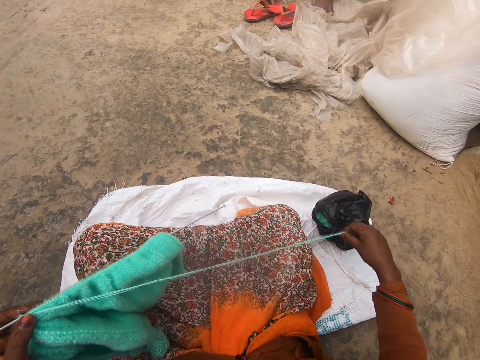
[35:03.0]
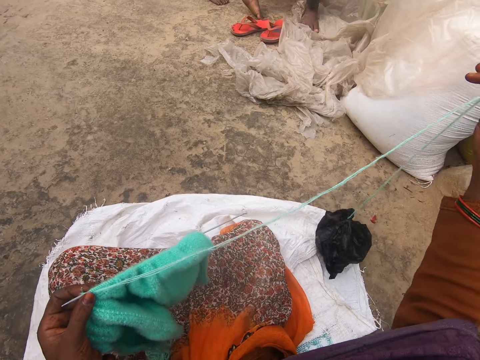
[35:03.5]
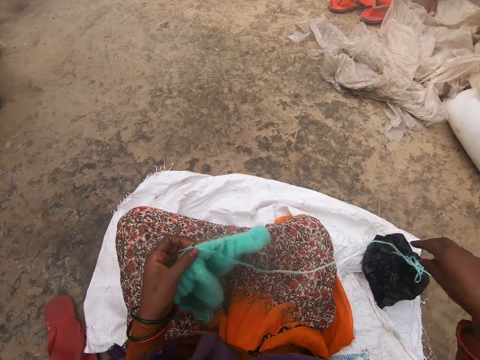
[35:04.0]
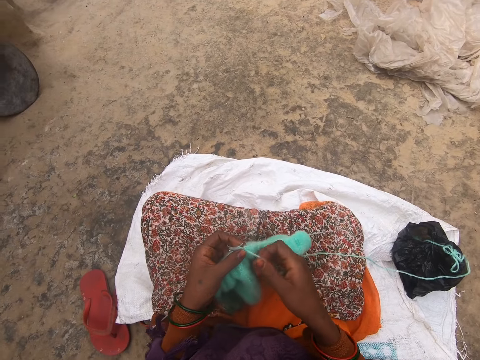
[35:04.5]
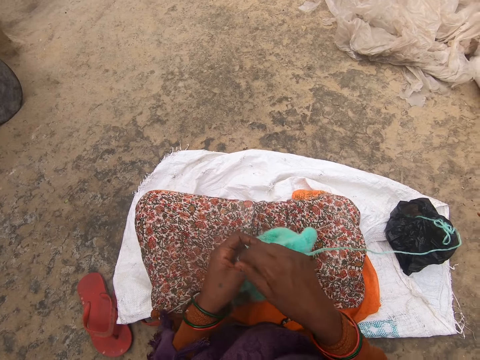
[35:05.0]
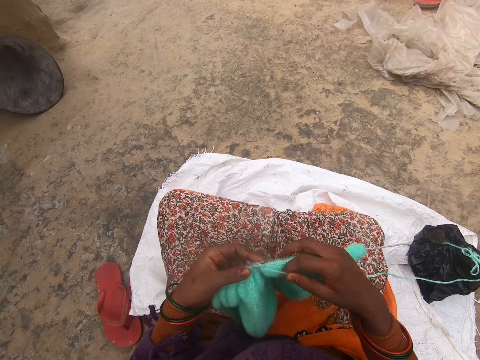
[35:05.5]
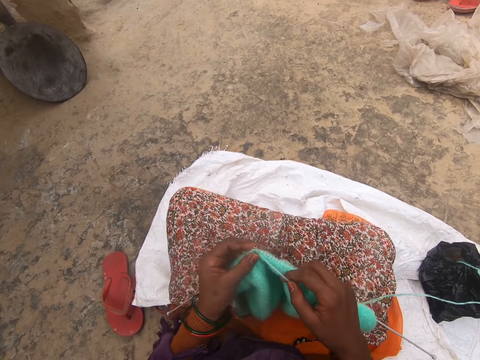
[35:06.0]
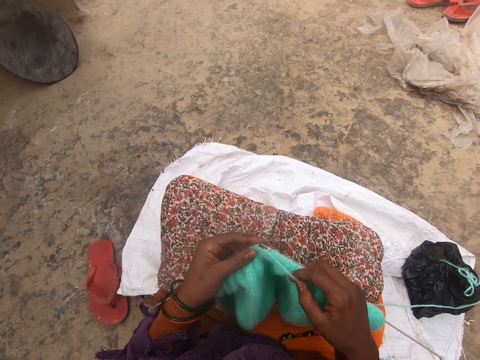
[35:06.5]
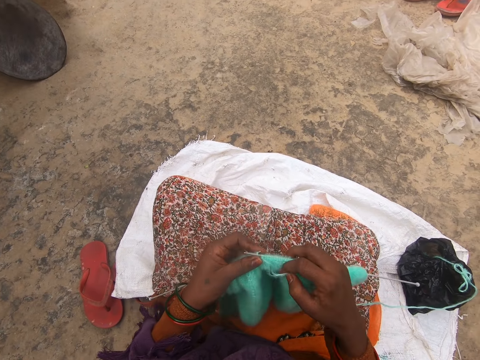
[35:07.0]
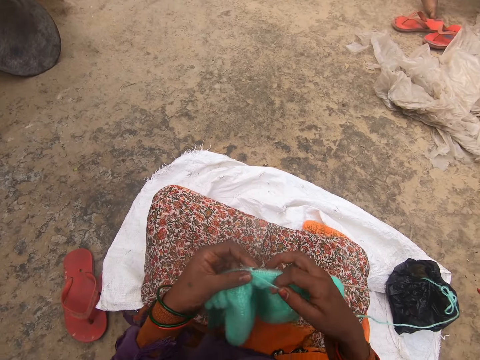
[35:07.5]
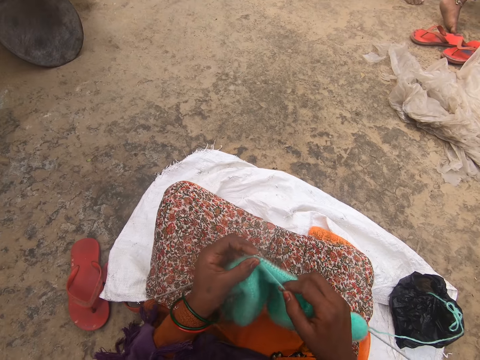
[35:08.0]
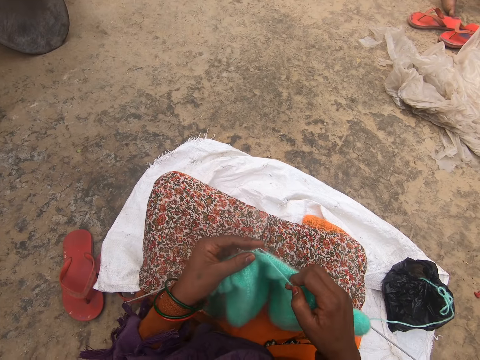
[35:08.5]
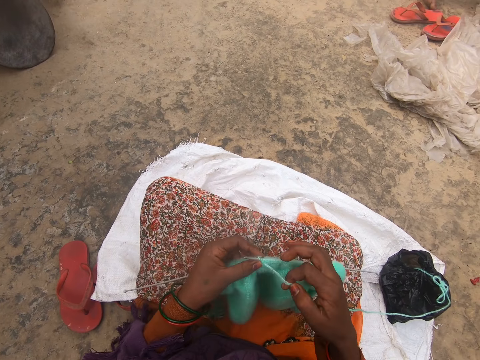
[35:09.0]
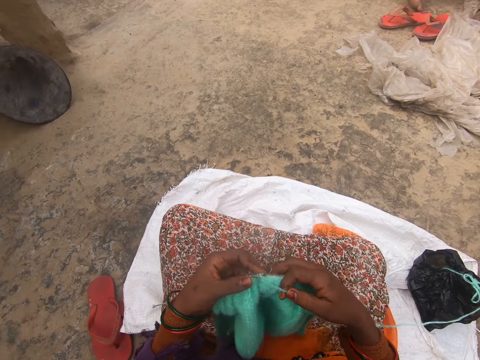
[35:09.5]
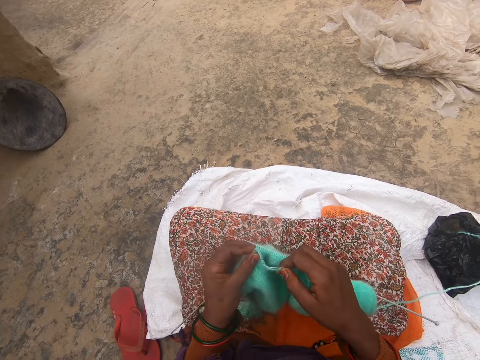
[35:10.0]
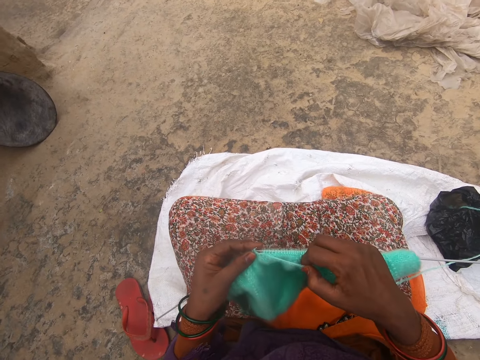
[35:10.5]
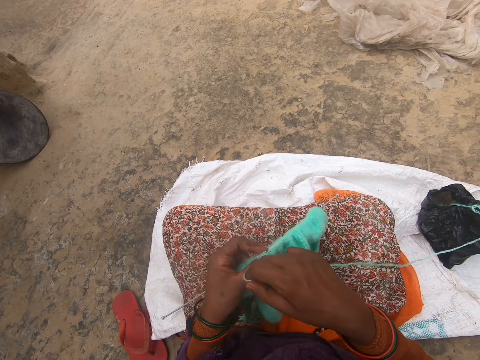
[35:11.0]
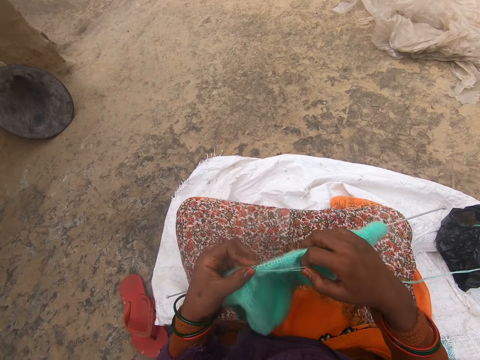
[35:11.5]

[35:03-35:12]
The camera wearer pulls the yarn. They knit a garment with a knitting needle and the yarn.
